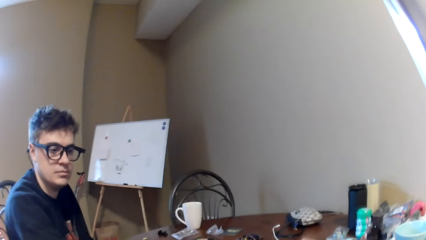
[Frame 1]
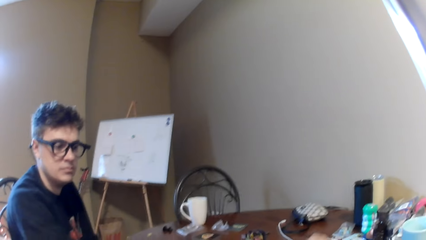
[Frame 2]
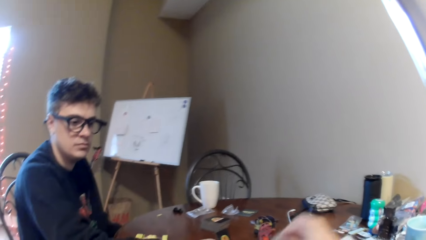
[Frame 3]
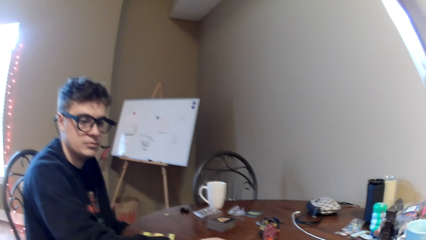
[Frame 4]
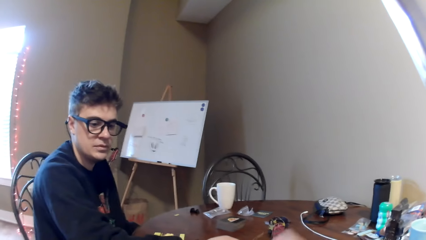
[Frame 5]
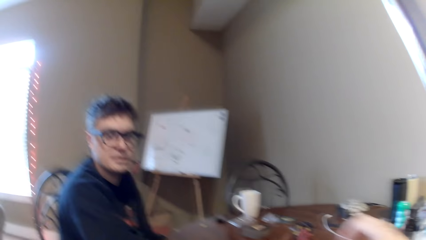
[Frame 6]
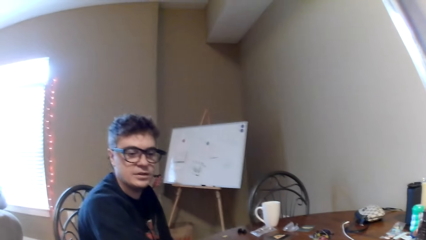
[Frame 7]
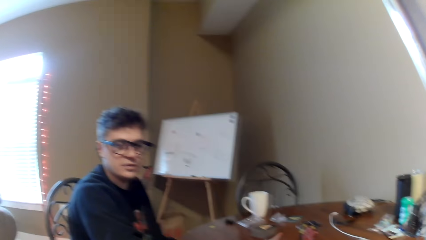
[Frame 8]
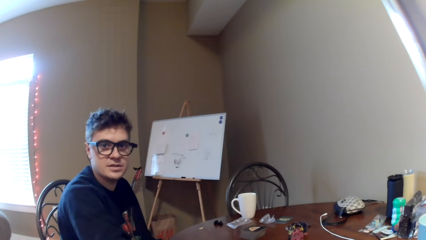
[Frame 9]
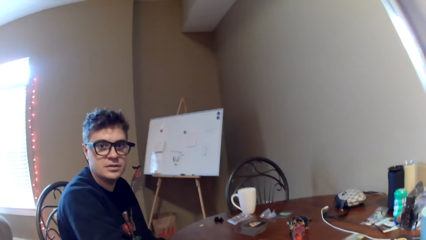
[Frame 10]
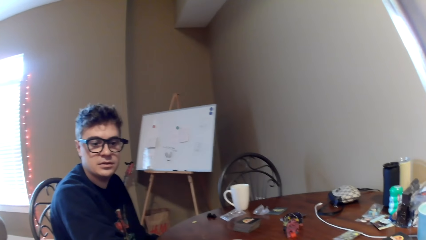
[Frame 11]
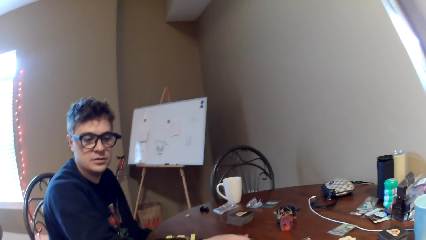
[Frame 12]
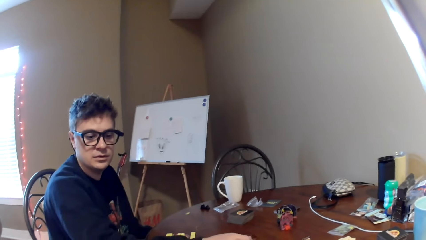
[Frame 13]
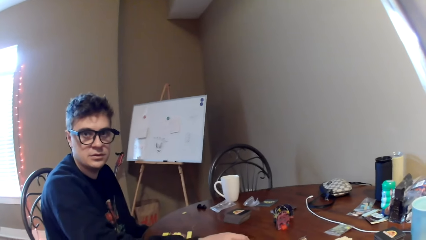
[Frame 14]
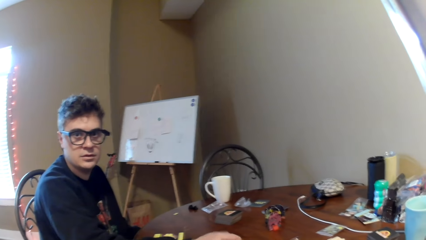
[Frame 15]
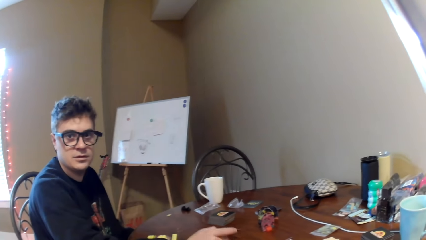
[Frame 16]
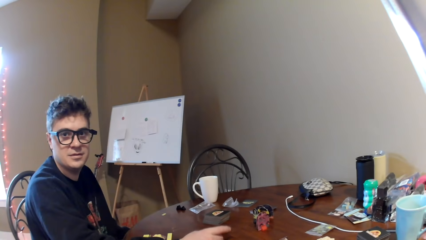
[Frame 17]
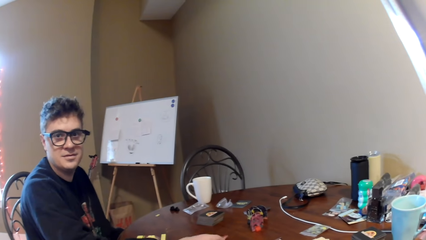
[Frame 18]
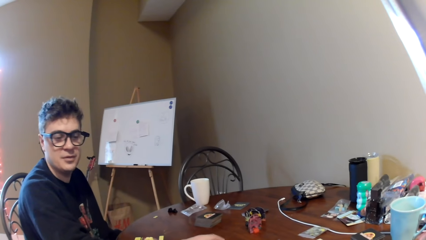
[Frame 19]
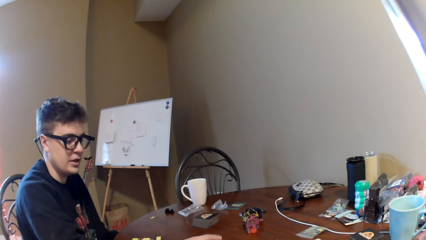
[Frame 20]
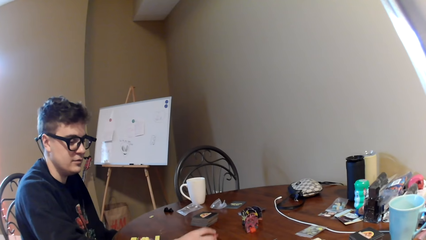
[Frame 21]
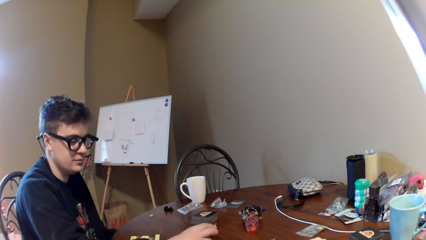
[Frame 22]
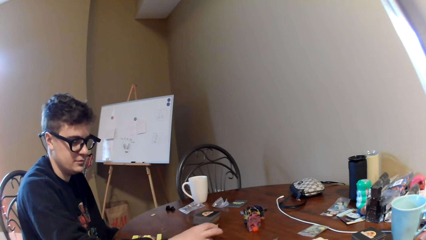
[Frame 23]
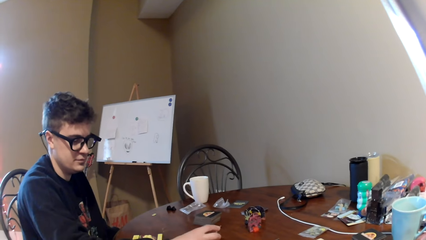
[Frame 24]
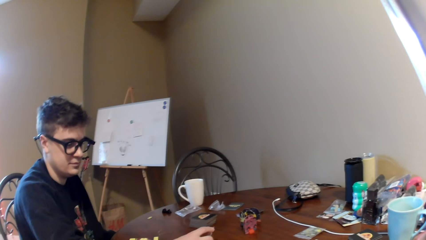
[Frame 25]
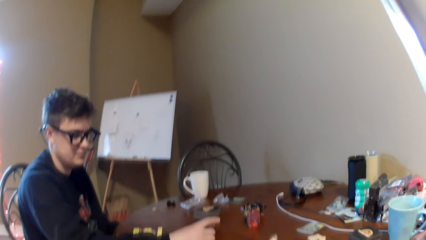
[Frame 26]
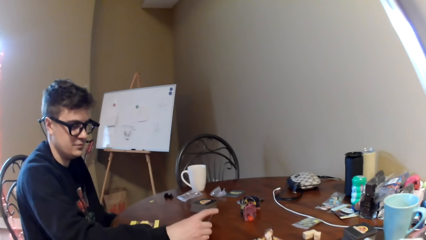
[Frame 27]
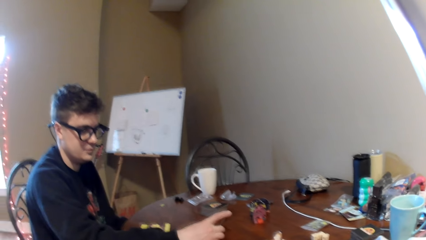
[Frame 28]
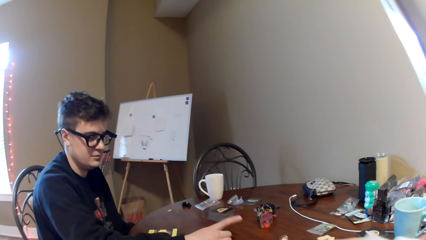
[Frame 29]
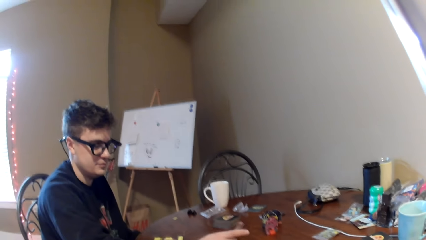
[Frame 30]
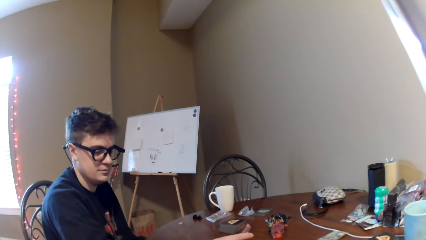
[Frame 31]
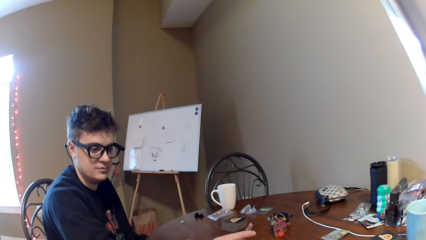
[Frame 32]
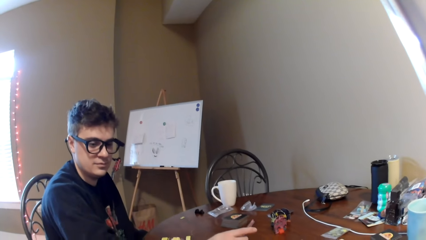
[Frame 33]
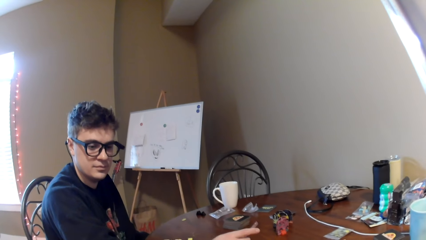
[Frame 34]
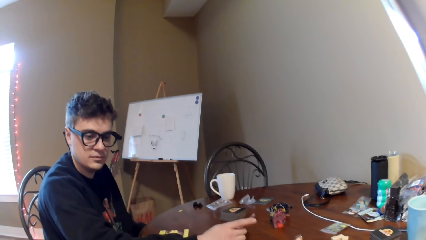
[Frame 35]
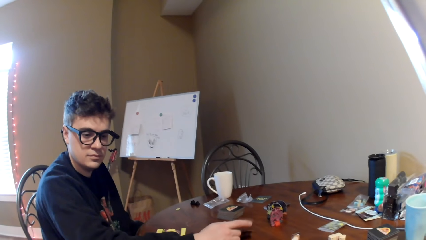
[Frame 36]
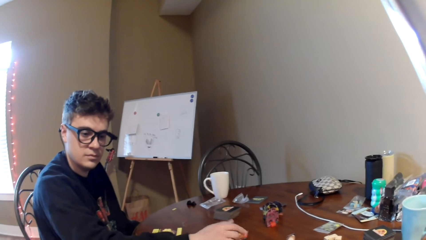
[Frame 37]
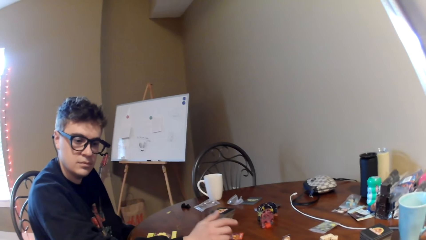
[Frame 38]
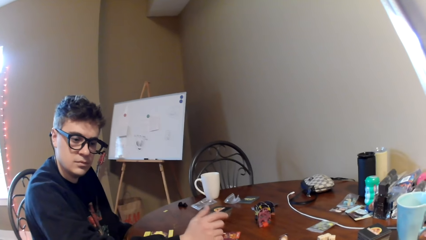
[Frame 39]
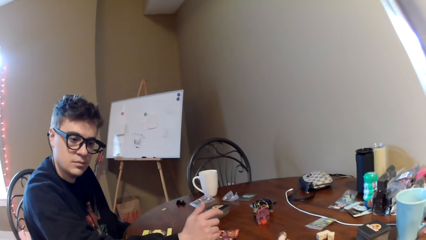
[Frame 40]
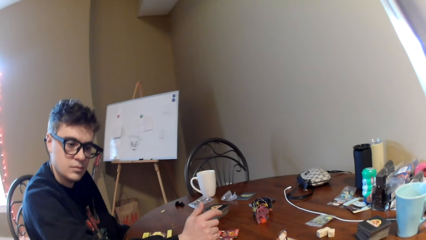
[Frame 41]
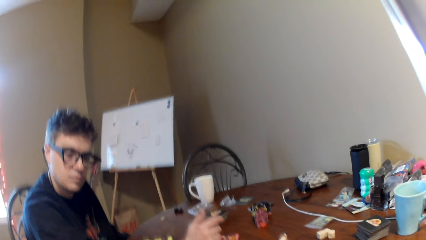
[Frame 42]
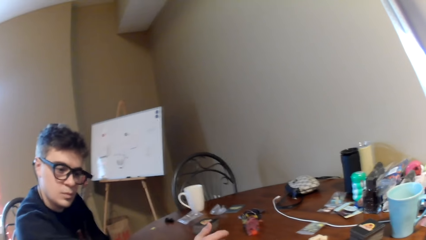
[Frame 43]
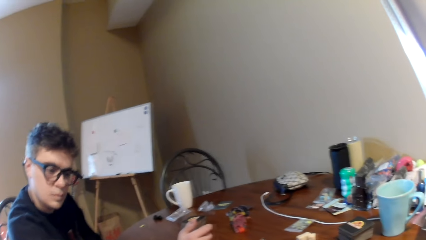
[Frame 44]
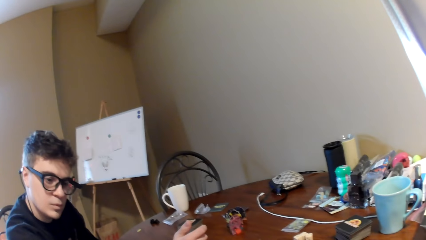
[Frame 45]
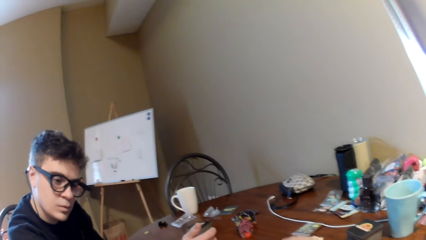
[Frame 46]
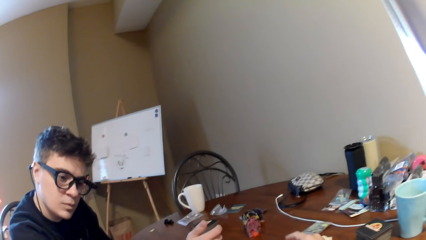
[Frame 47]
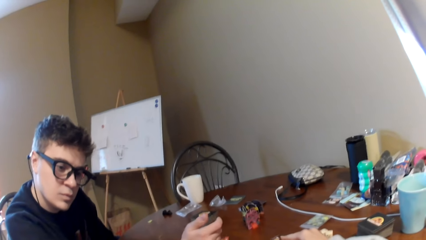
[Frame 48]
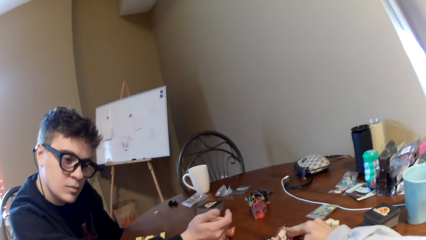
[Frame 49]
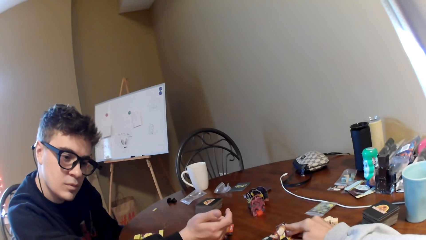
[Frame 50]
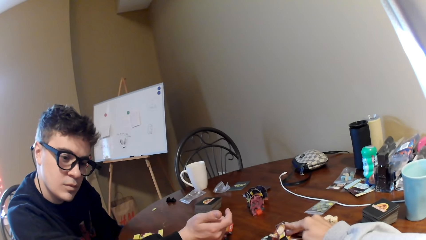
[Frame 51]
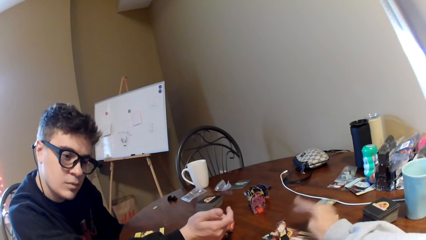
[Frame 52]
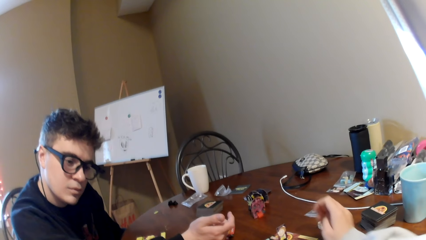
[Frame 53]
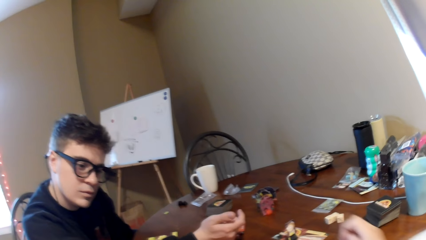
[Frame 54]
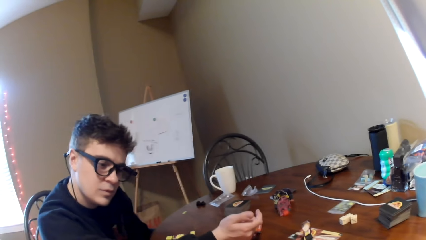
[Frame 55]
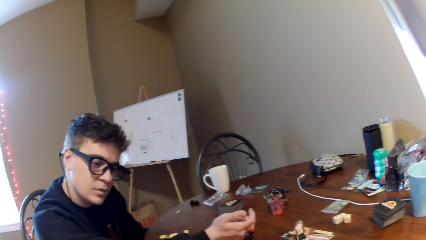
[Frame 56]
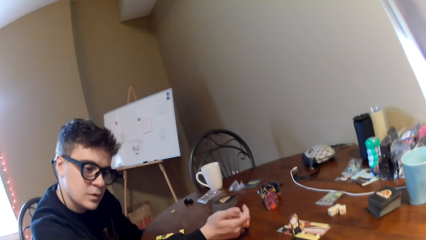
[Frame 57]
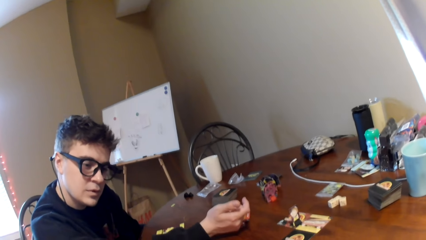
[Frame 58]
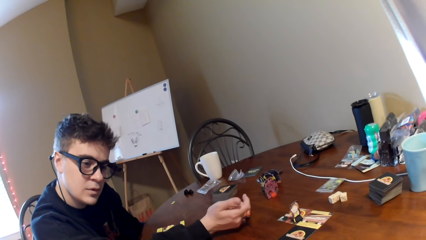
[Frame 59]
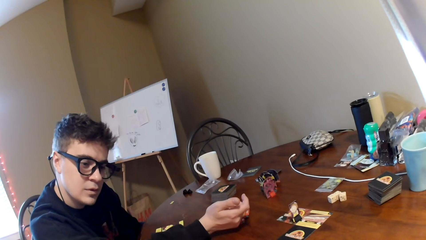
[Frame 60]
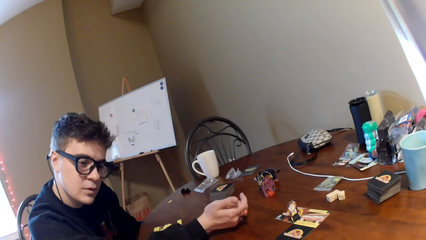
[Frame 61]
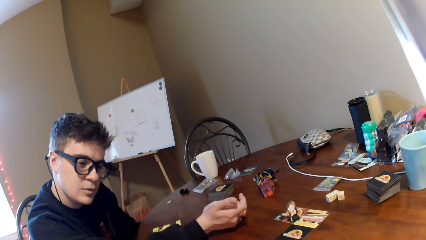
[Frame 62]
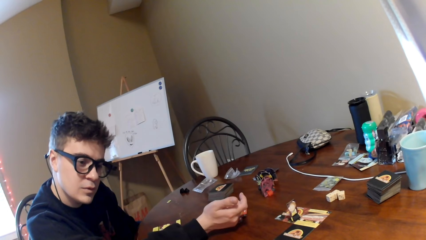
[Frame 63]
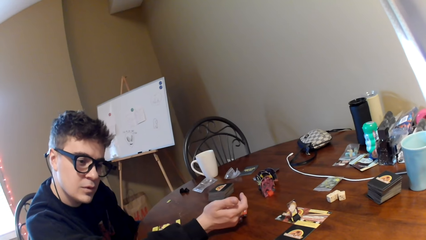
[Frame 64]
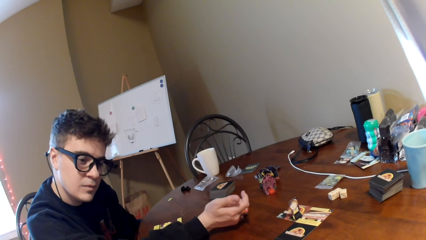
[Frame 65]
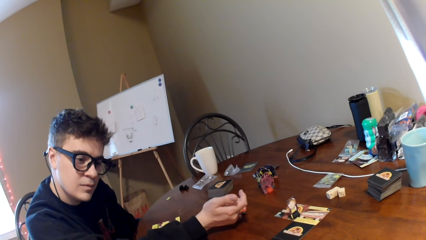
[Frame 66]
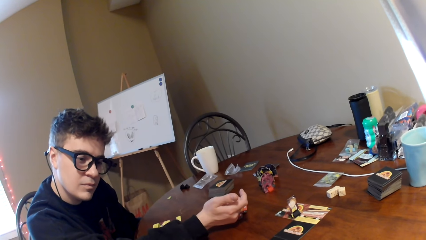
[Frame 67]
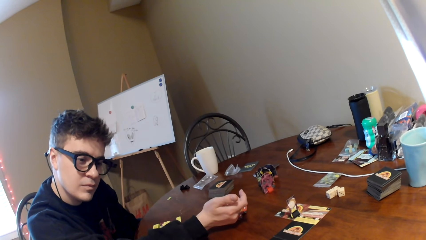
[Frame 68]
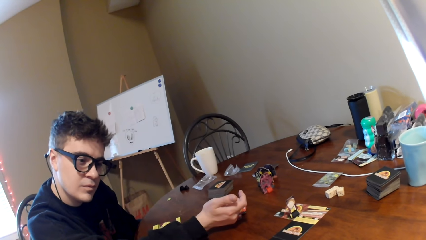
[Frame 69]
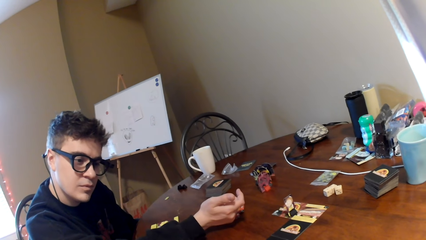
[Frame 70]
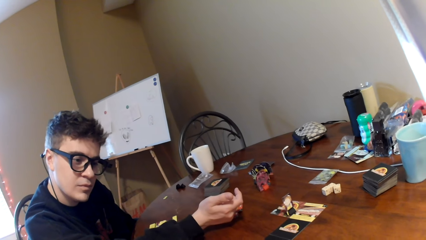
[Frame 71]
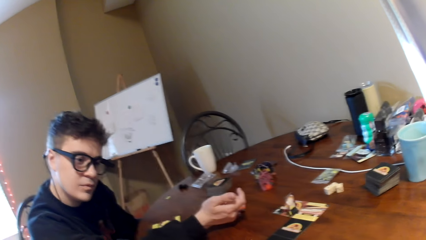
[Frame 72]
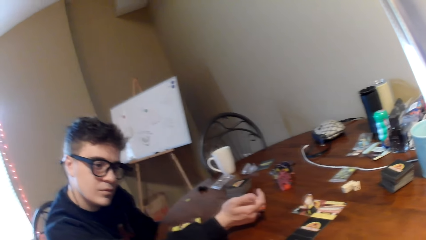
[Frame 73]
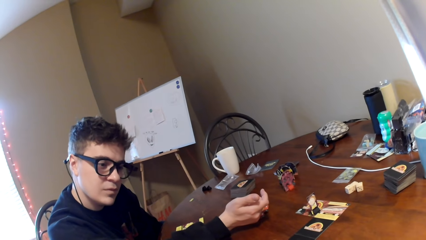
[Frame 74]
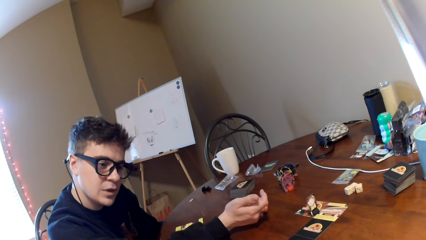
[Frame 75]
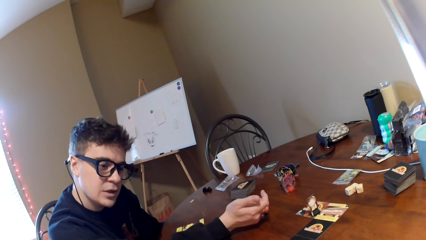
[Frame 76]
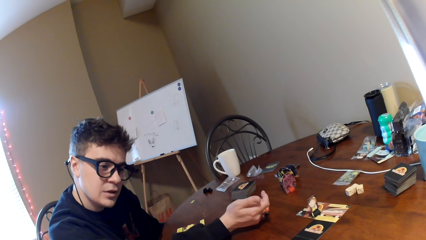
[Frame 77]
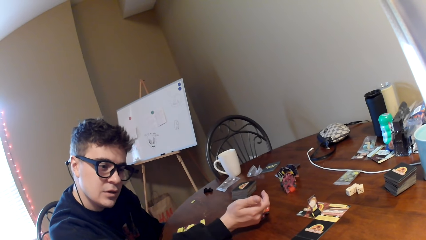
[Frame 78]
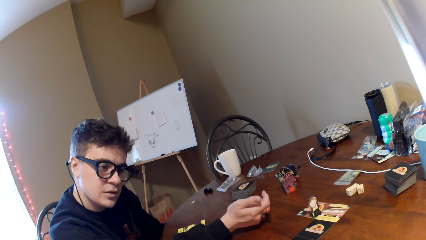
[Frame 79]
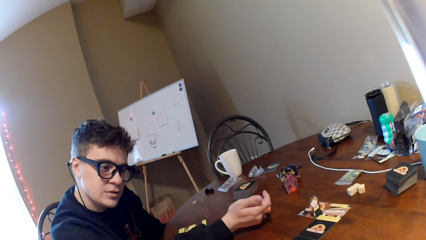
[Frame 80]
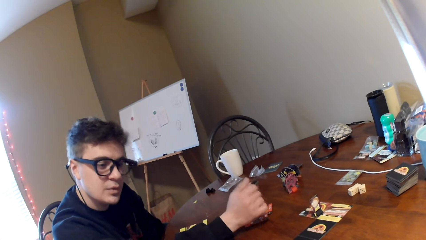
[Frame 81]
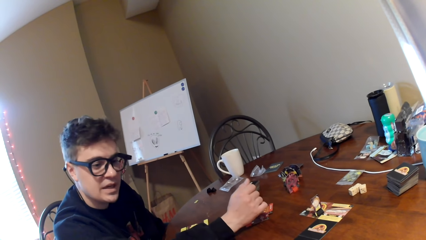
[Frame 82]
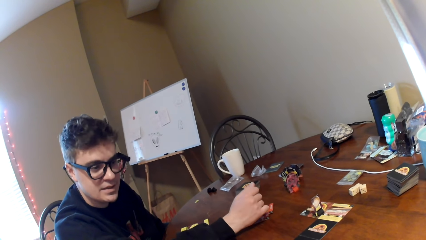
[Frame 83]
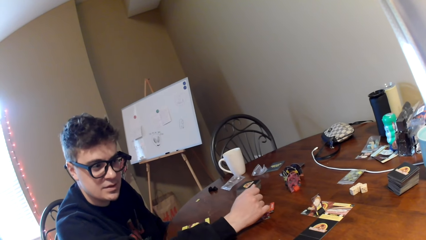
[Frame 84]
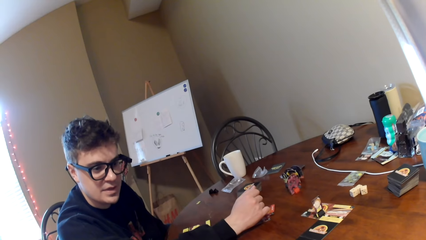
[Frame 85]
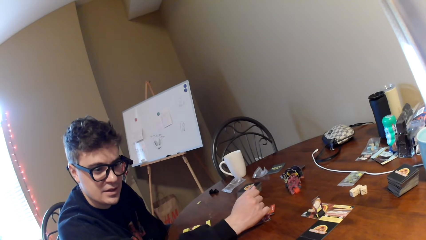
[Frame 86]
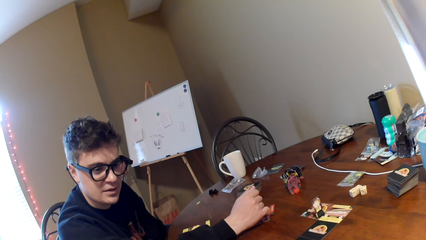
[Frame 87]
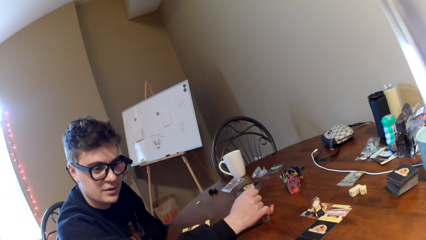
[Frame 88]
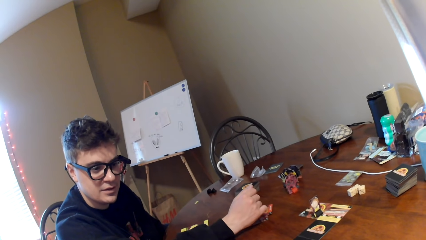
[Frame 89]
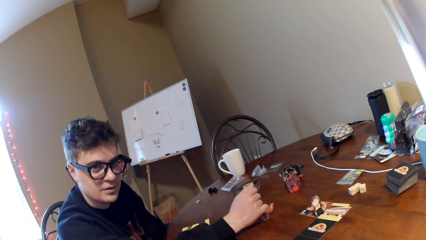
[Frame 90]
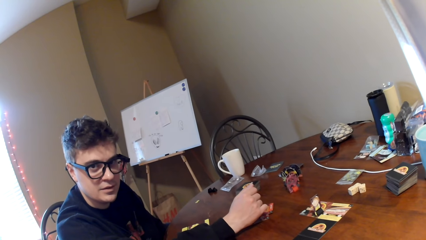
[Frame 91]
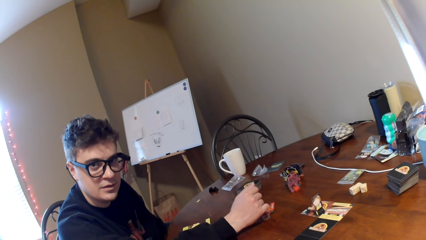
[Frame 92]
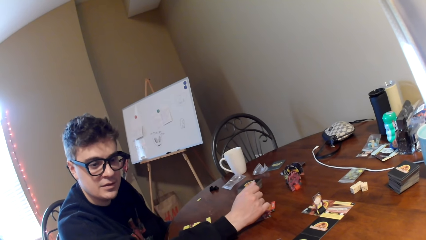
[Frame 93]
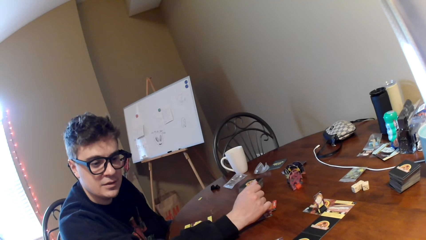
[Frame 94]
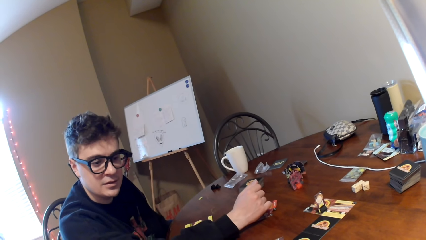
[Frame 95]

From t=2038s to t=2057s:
The camera wearer looks at a man. He puts a card on the table. The man touches the playing cards. The man moves his hand on the table. The man looks at the playing card. The camera wearer moves his hand on the table. He lifts the right hand. The man looks at the playing card. The man converses with the camera wearer.
